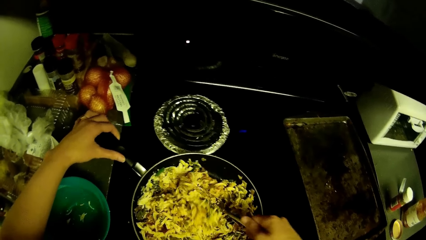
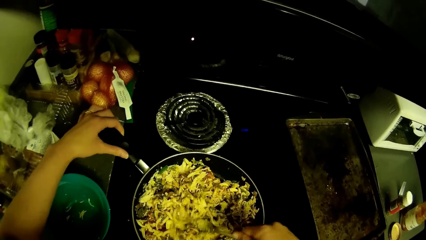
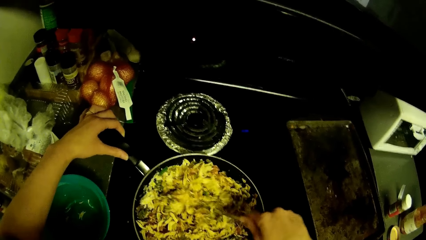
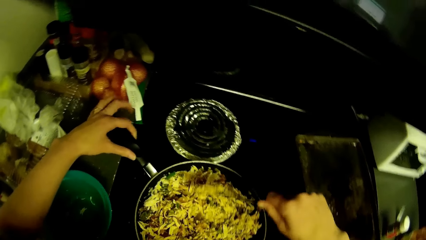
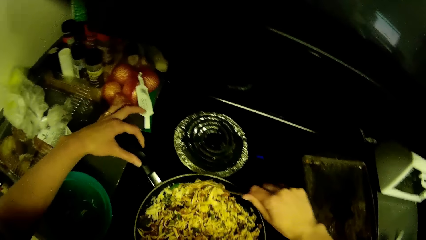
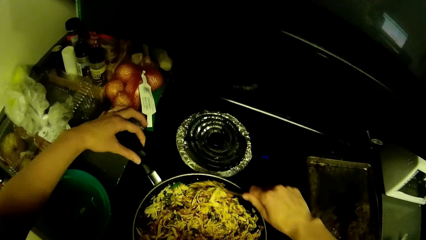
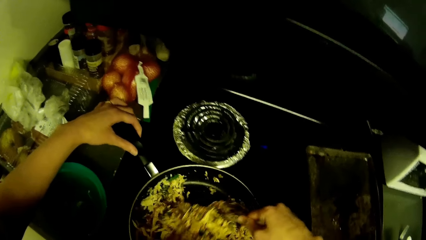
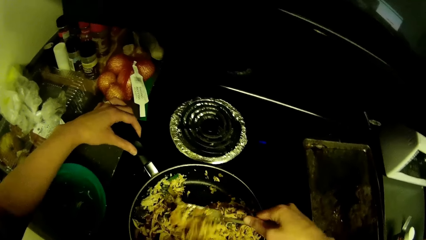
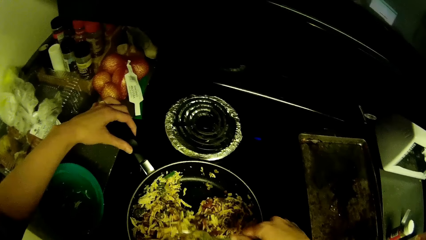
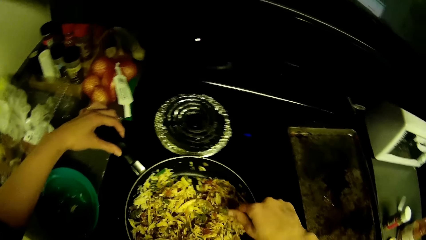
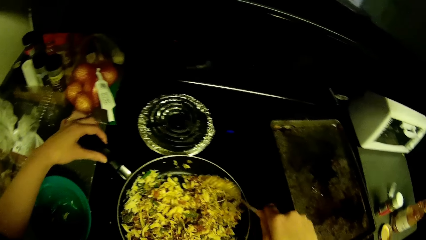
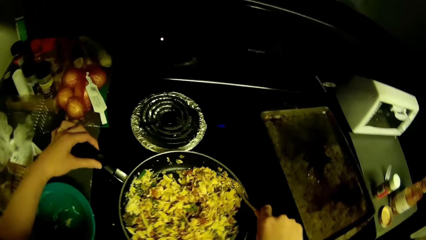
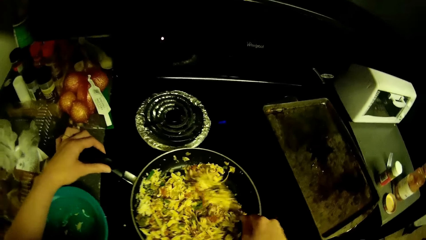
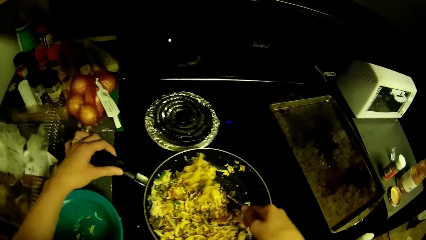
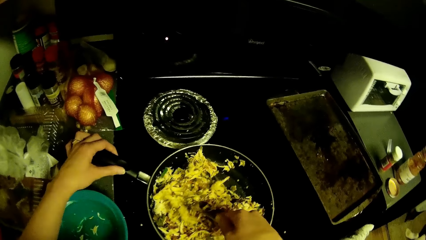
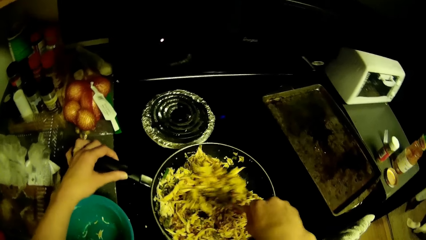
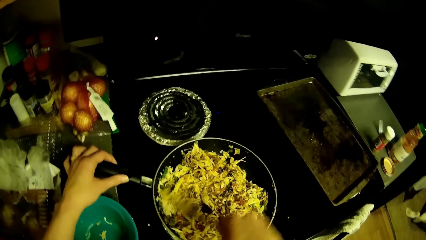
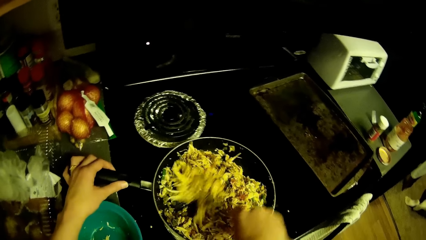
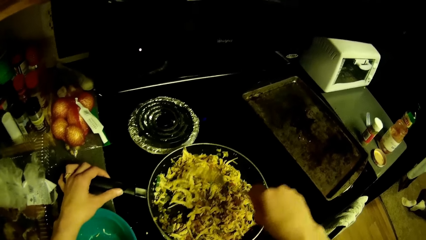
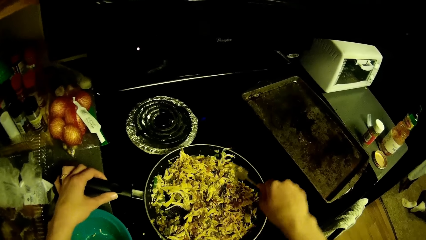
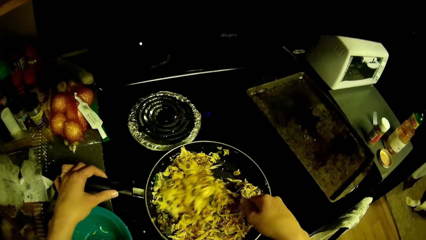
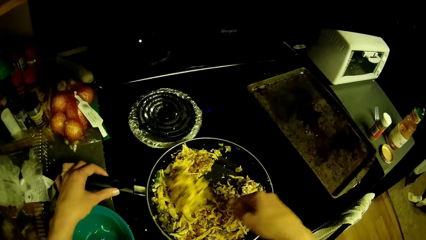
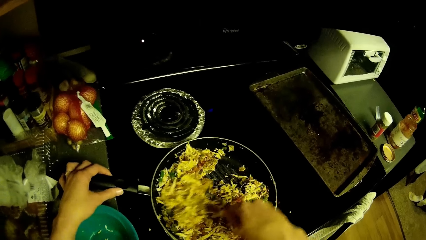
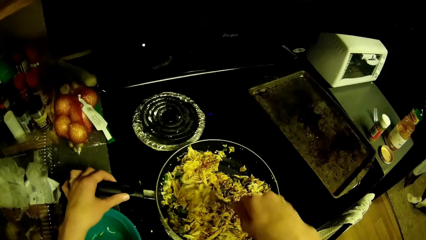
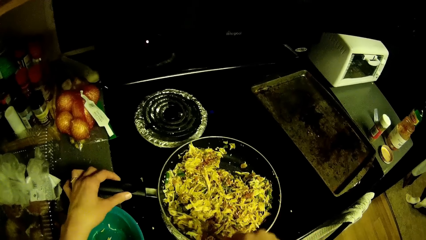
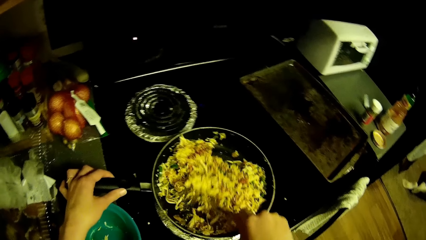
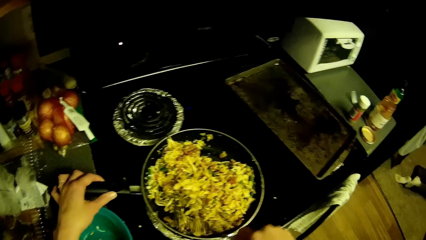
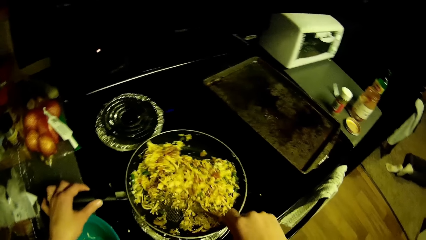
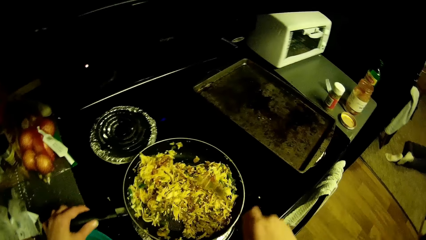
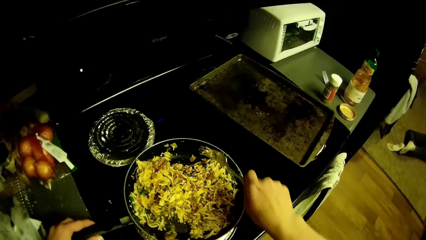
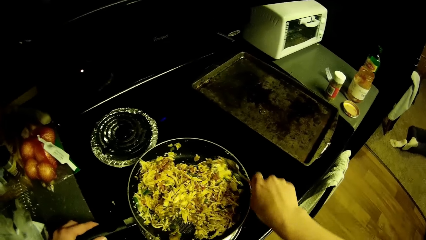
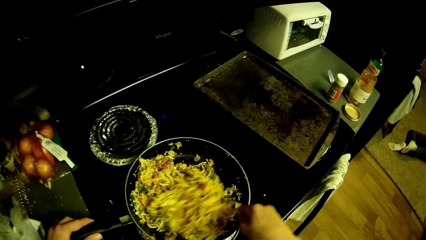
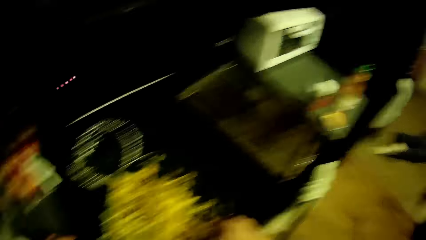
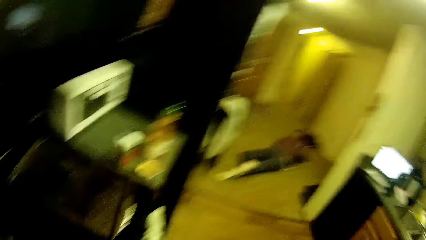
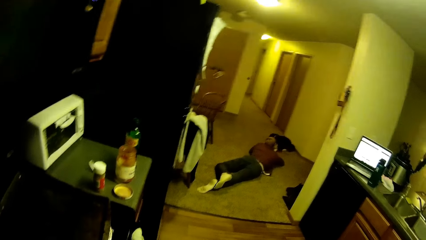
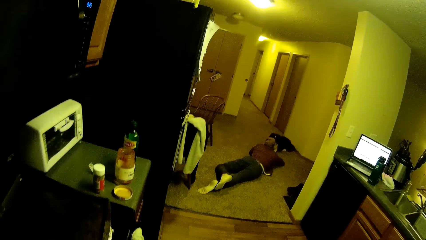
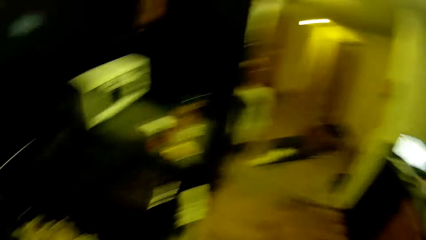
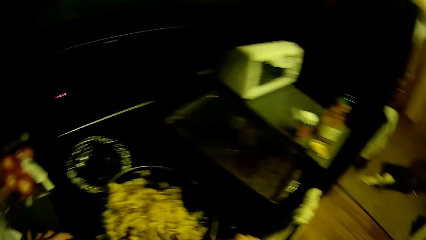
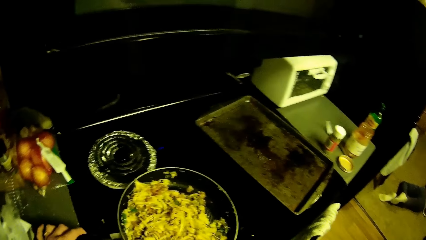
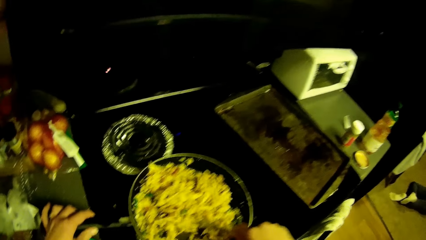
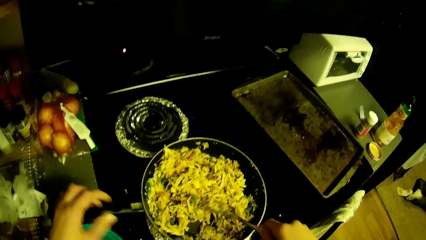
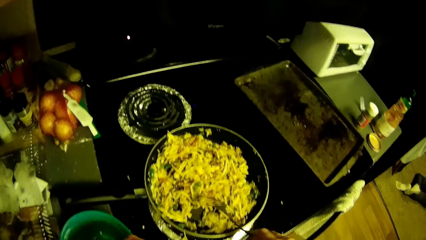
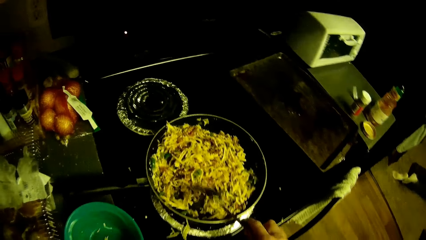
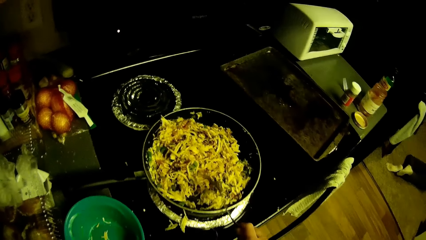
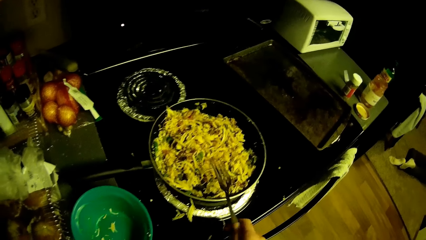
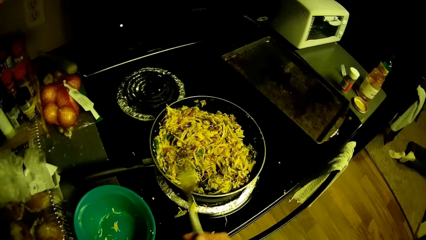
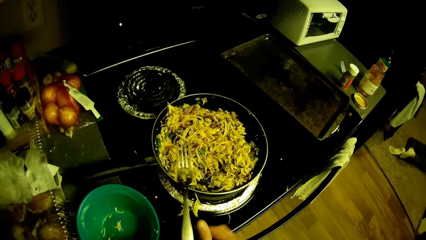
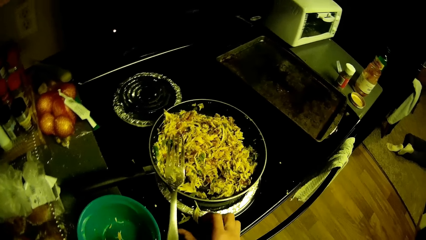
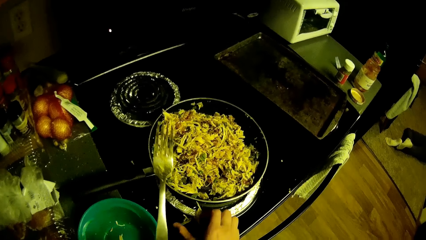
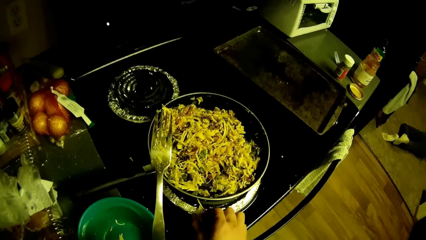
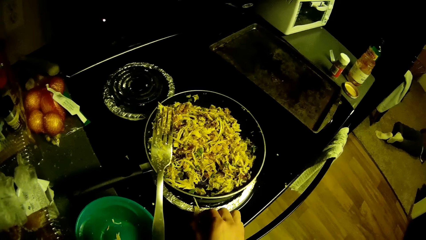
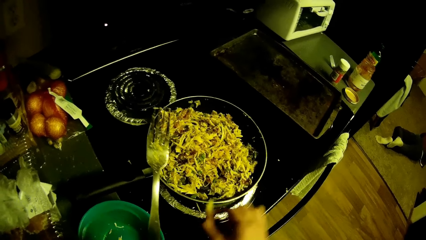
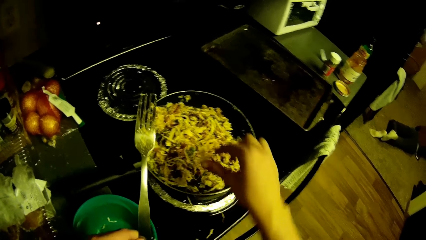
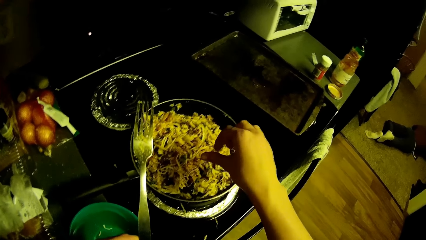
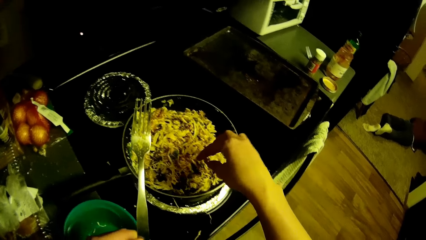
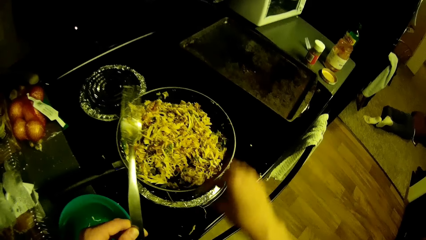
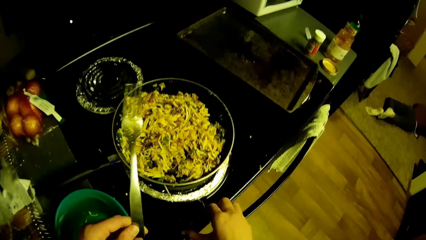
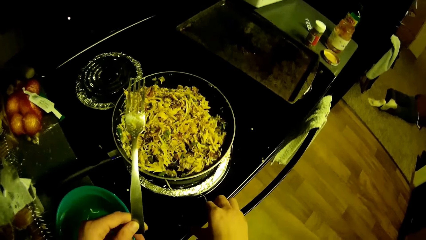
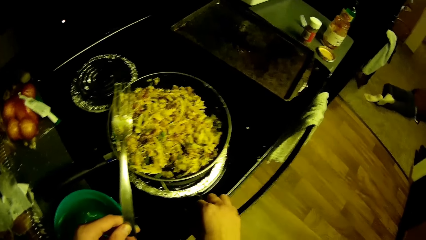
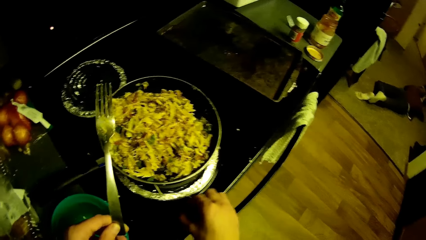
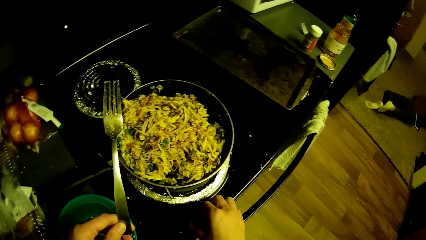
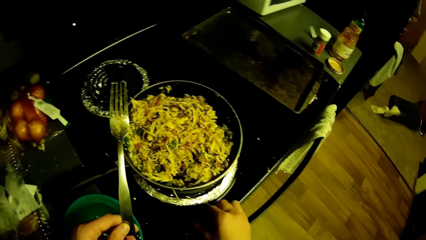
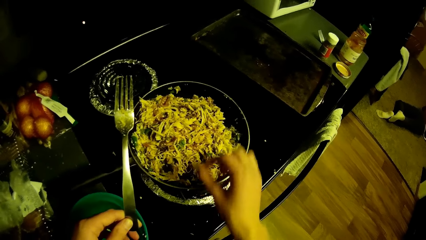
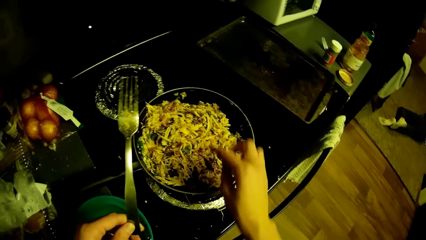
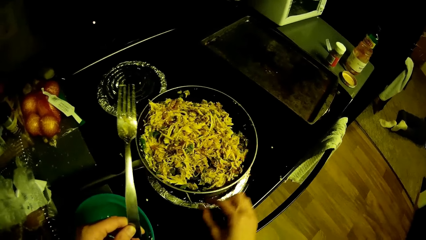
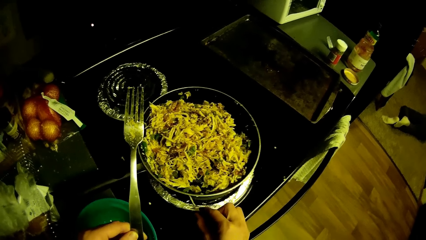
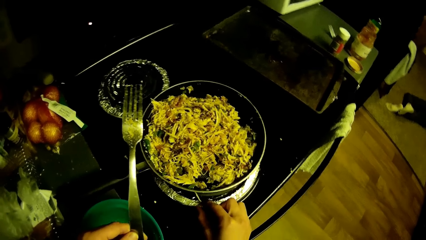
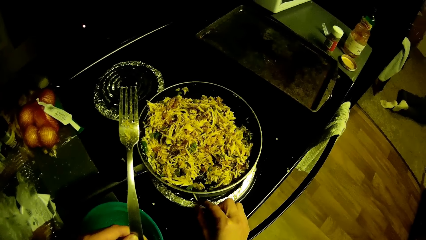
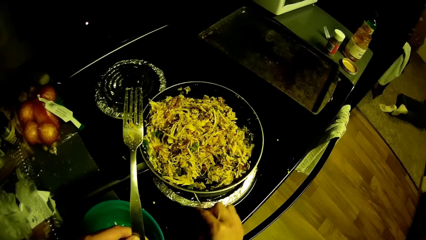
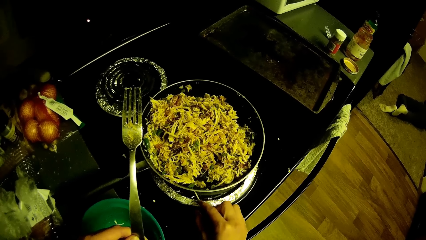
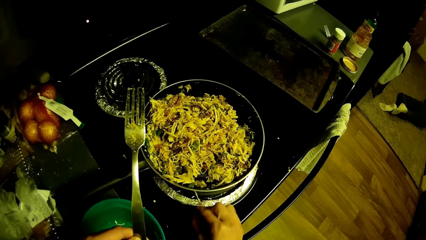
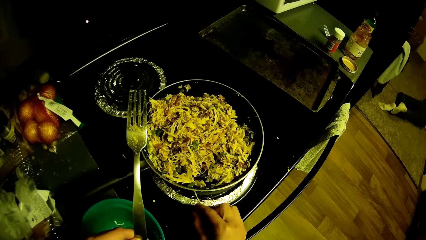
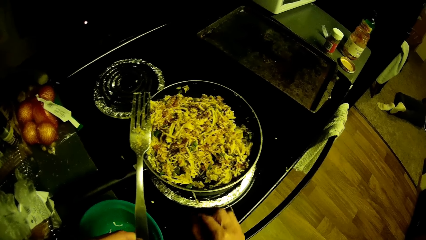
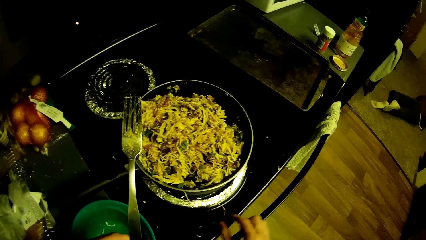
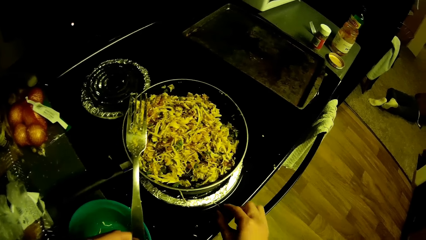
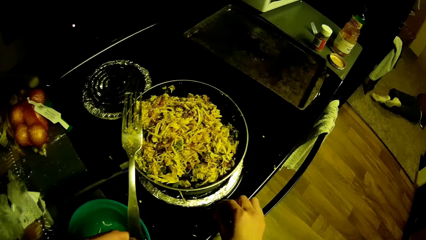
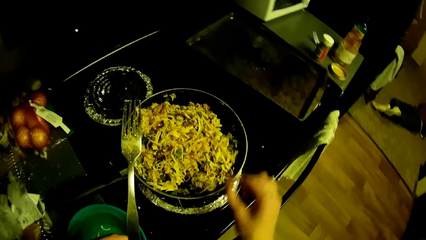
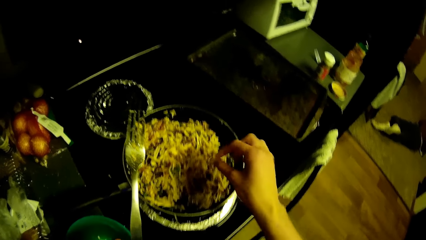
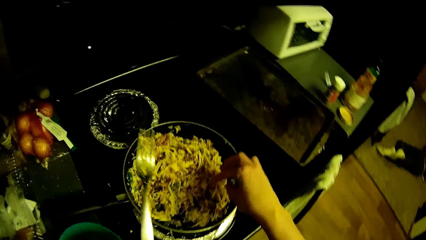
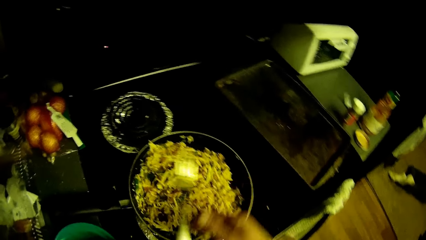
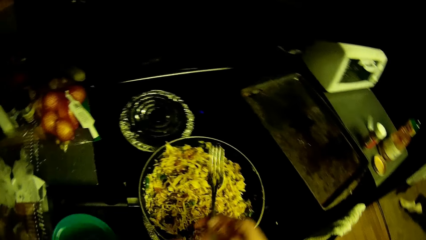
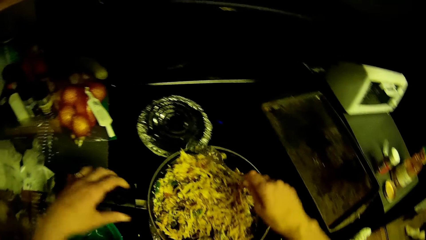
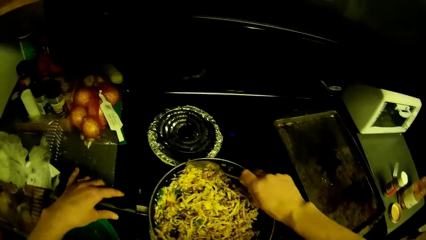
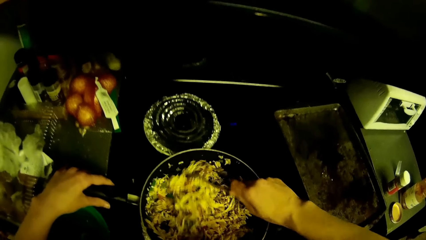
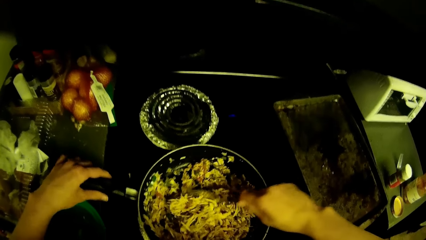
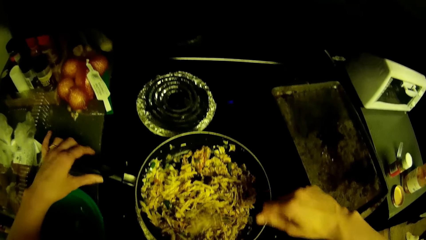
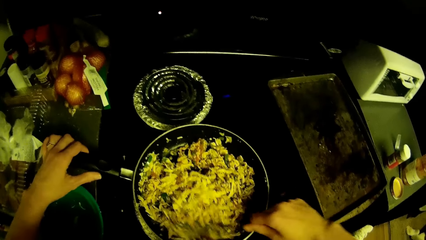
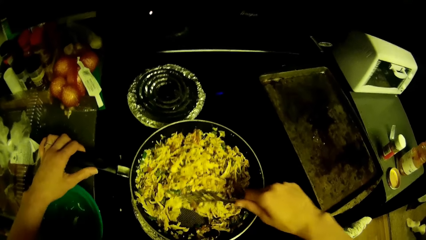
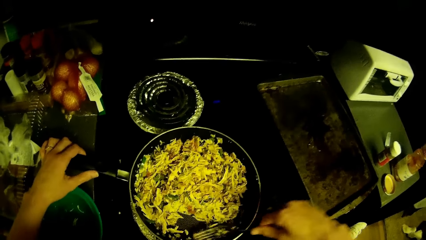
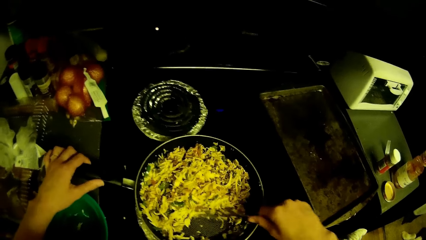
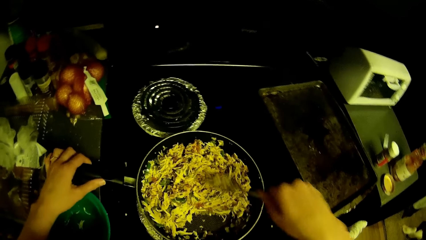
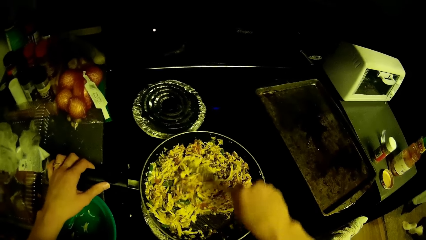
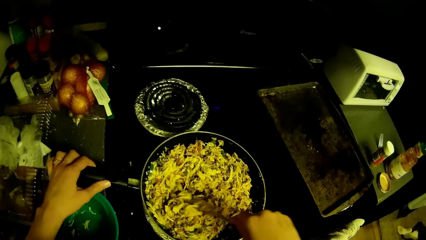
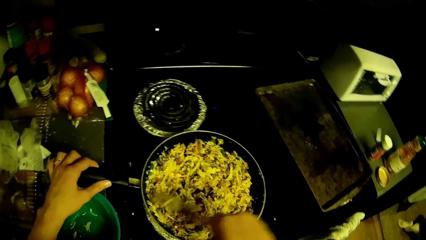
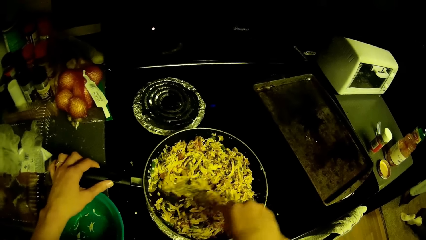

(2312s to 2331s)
A man lies on the floor. The camera wearer turns something with a fork. They put an object on the frying pan. They hold the frying pan. They turn something.
